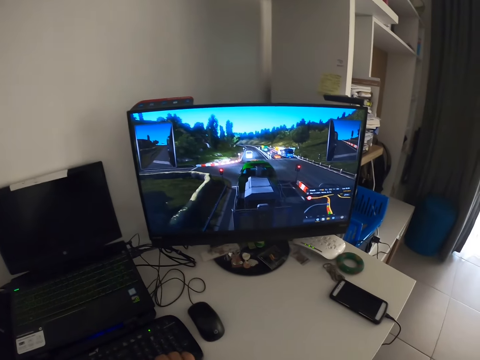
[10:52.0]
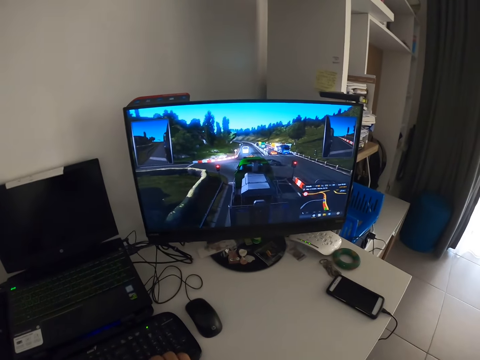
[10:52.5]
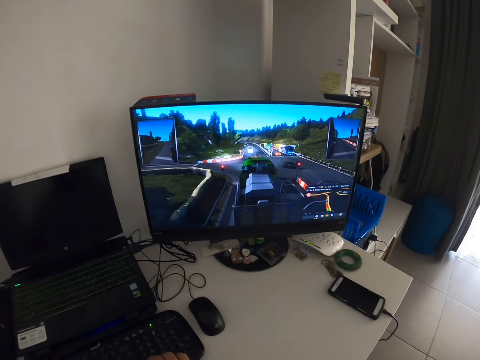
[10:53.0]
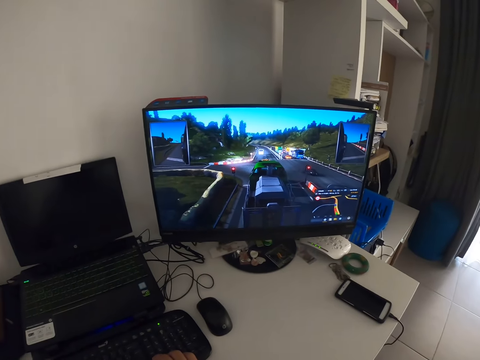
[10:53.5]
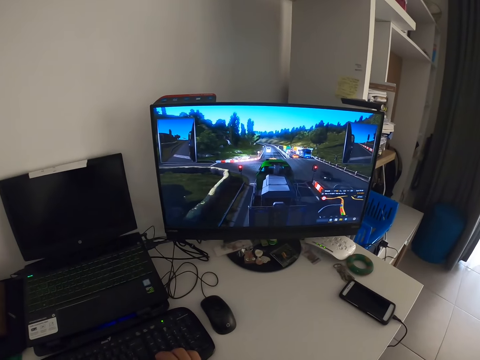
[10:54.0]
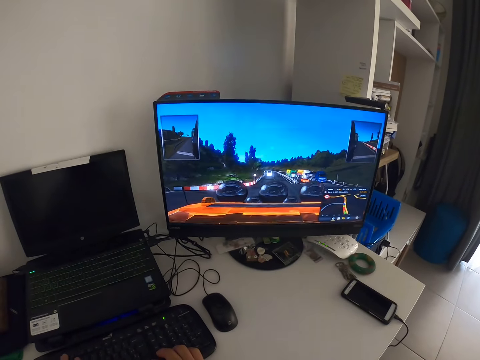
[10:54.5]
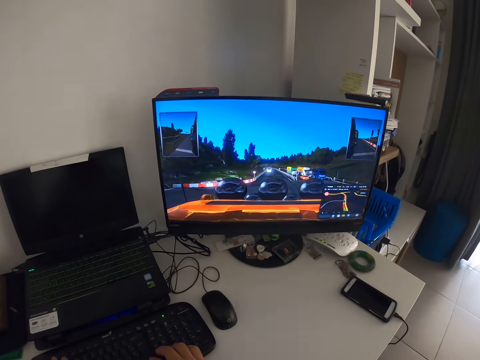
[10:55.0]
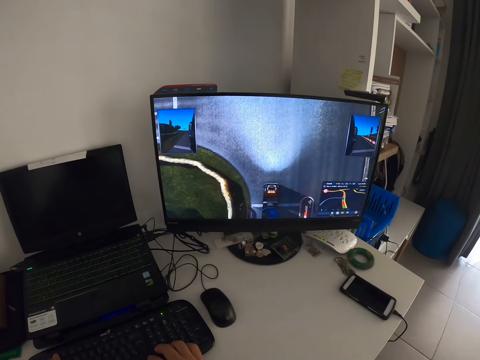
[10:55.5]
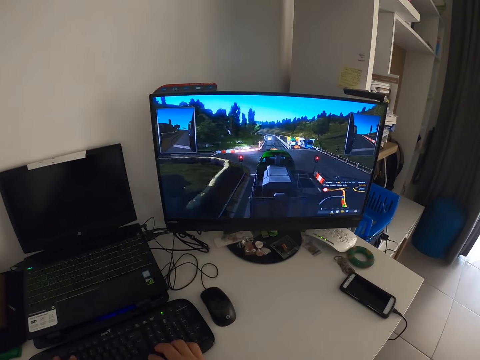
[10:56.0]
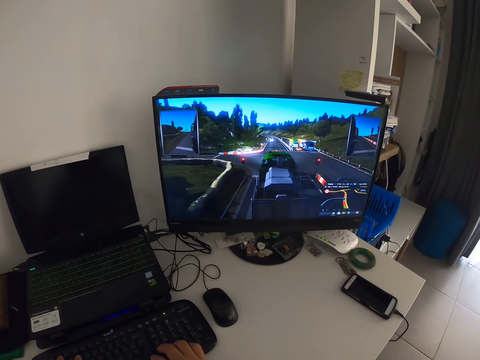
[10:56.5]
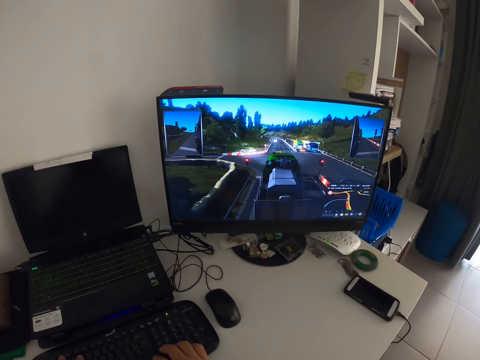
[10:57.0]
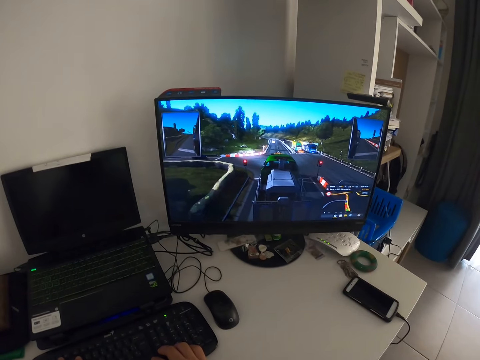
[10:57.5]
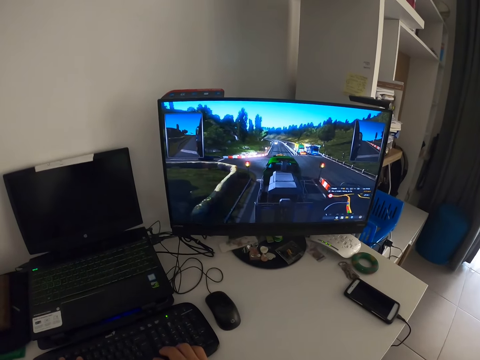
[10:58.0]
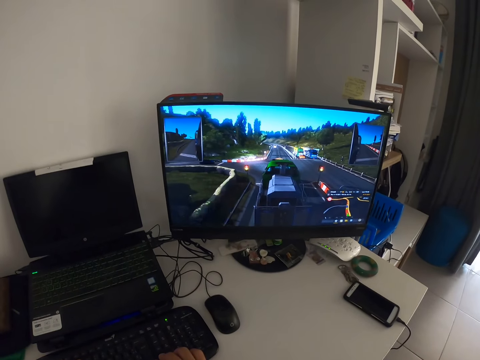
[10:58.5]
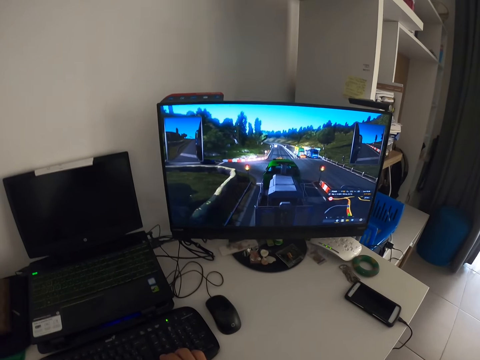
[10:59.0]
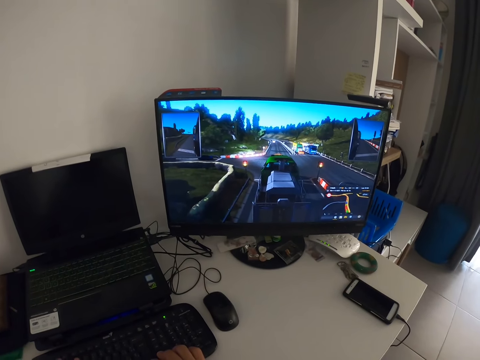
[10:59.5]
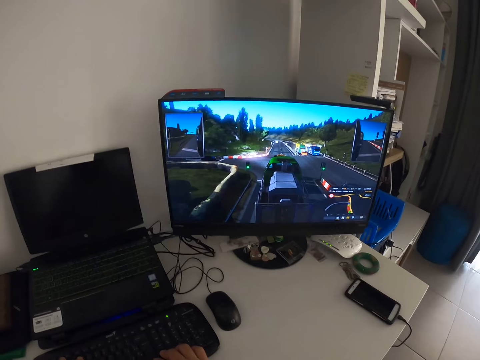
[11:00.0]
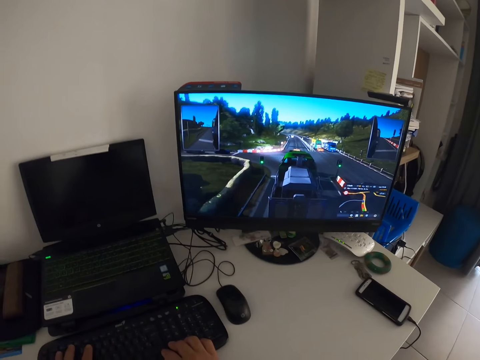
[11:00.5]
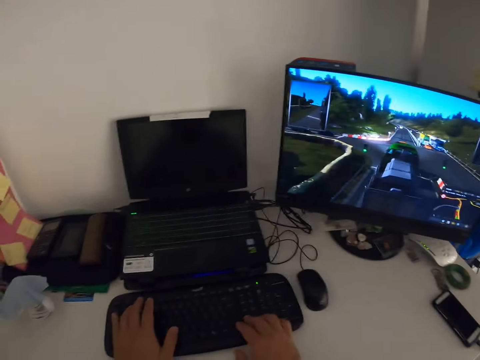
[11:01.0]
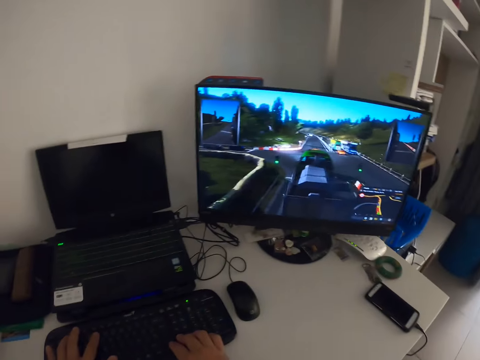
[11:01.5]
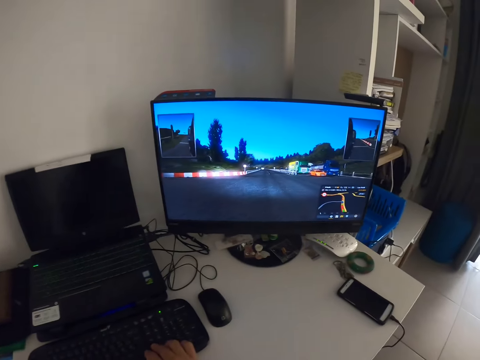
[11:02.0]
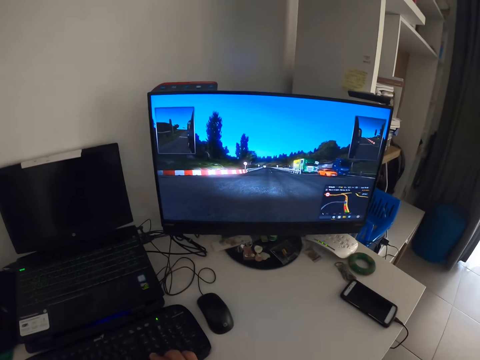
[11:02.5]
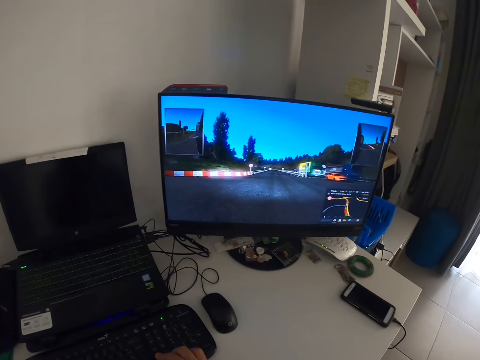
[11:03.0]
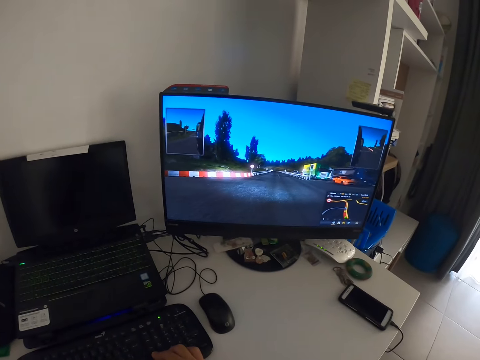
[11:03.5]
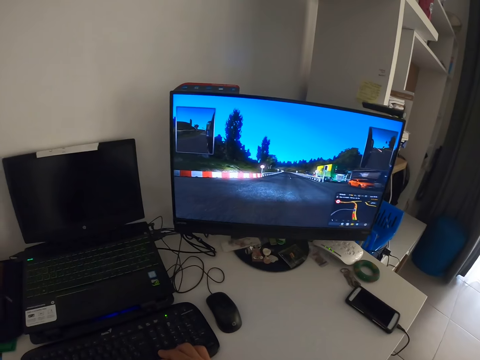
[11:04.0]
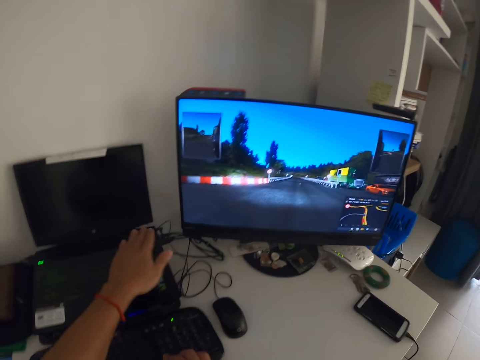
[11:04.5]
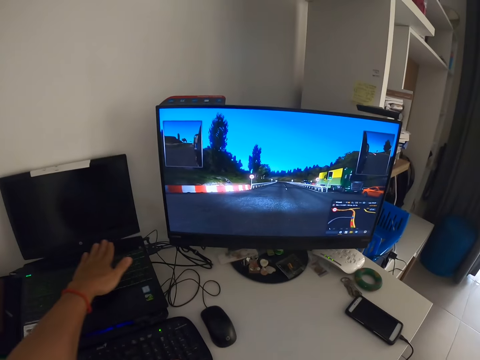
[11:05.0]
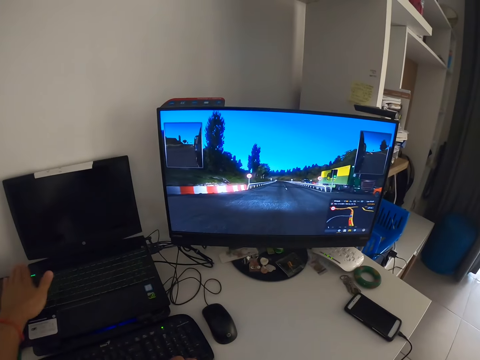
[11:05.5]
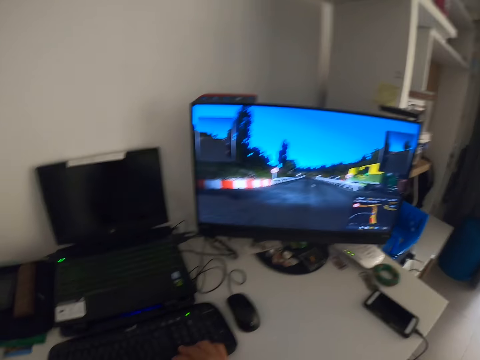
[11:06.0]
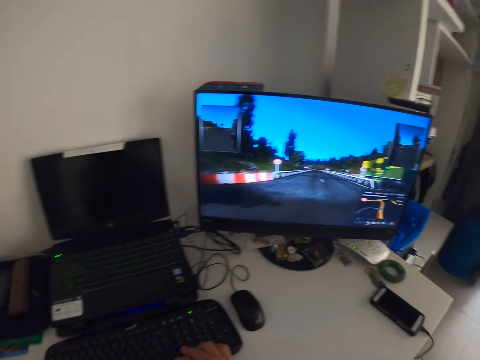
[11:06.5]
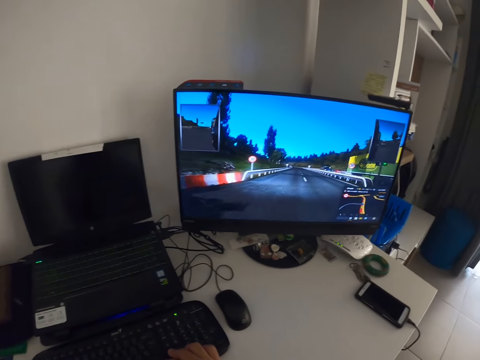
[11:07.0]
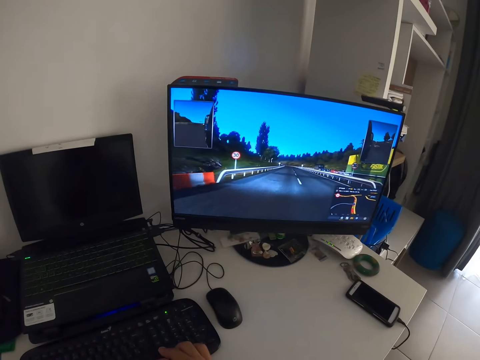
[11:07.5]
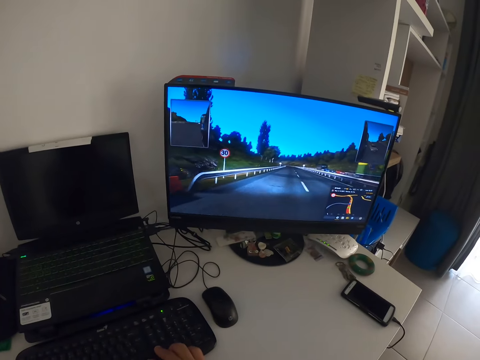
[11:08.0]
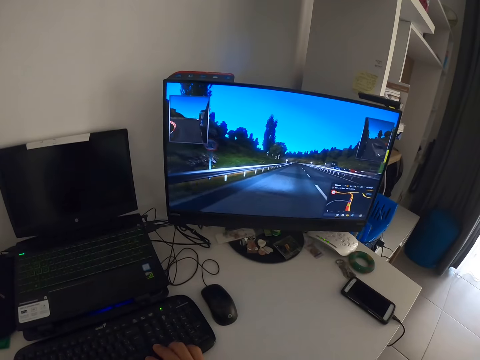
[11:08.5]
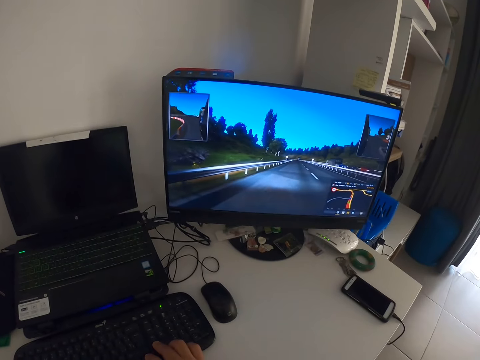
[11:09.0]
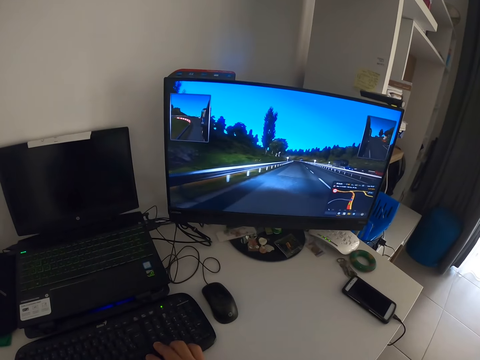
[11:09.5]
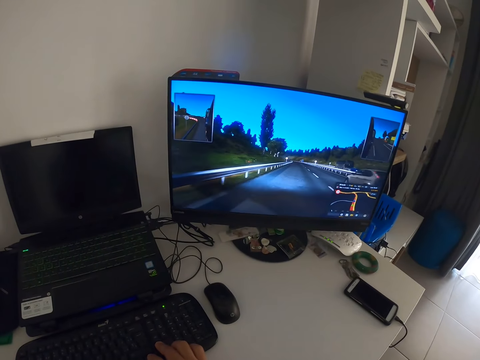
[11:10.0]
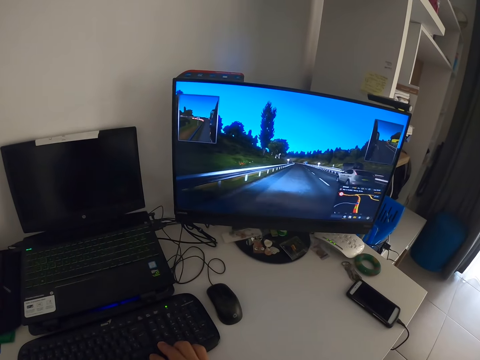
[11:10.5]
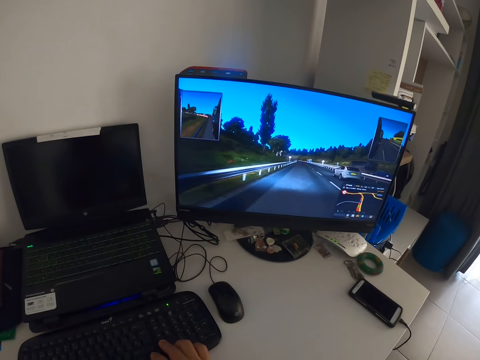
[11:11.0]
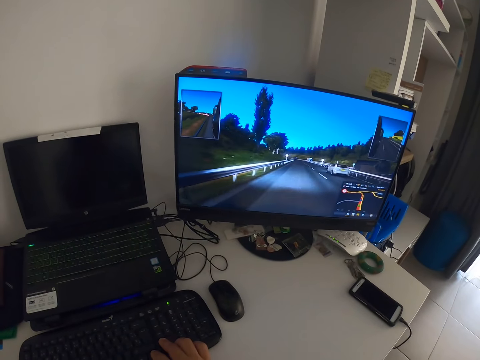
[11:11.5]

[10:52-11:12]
The camera wearer plays the video game. They press the keyboard. They play a racing game. They touch the laptop. They play the video game.

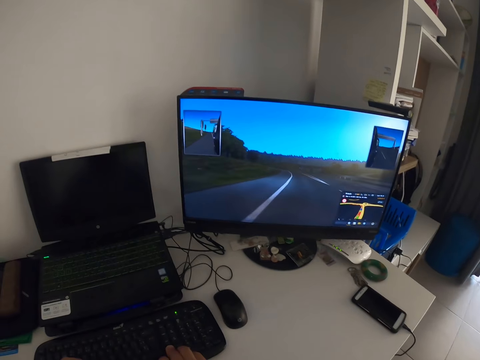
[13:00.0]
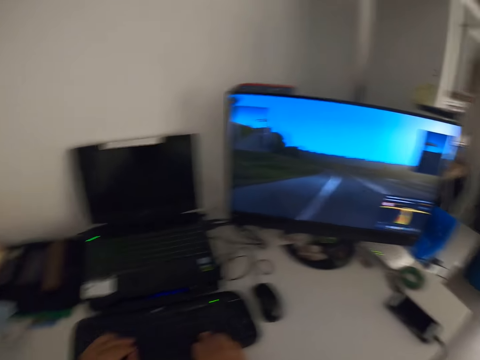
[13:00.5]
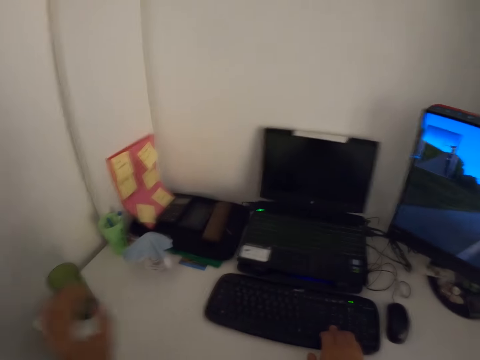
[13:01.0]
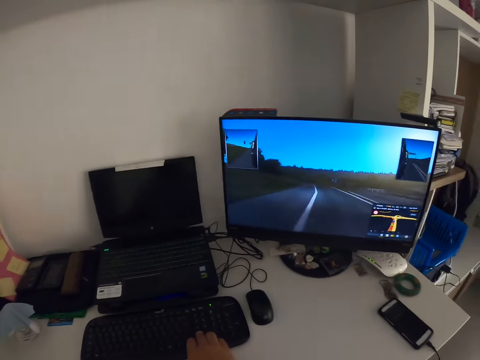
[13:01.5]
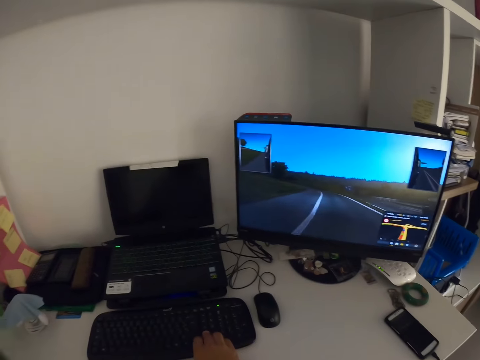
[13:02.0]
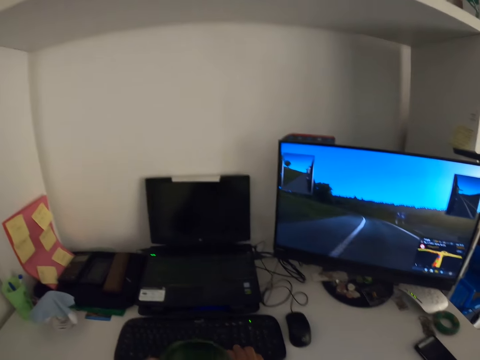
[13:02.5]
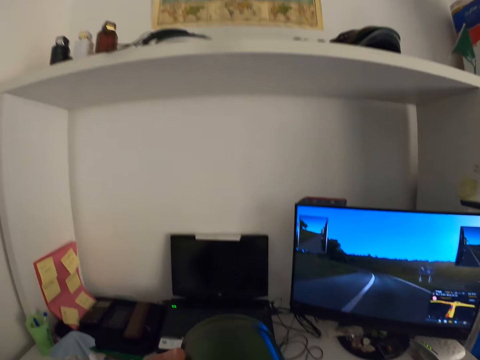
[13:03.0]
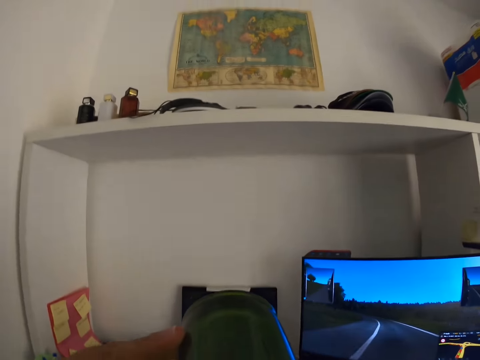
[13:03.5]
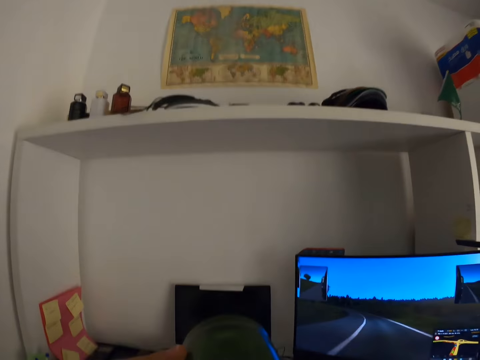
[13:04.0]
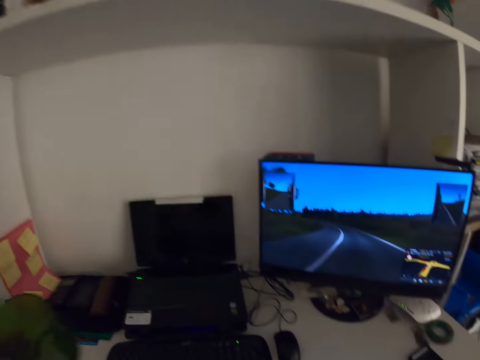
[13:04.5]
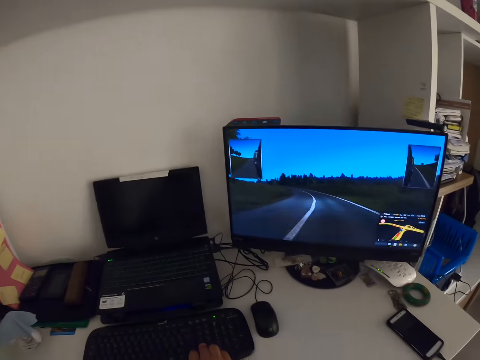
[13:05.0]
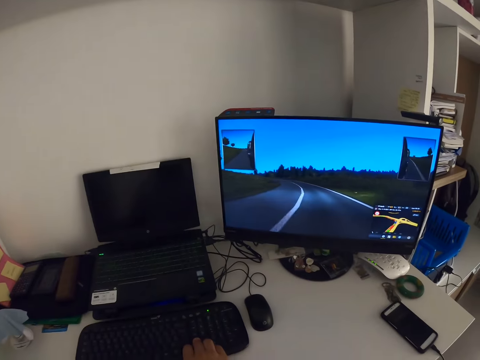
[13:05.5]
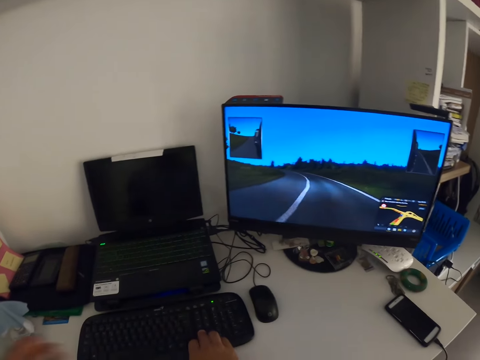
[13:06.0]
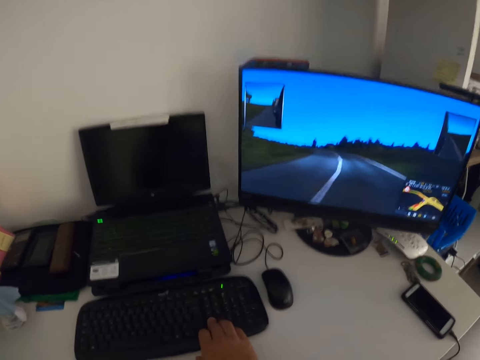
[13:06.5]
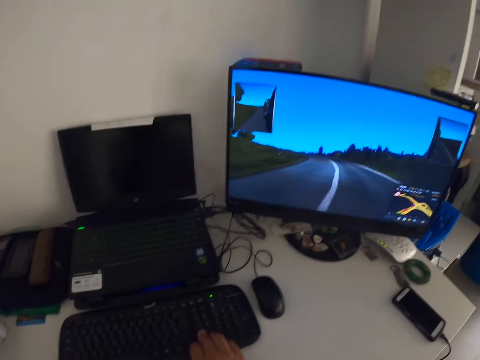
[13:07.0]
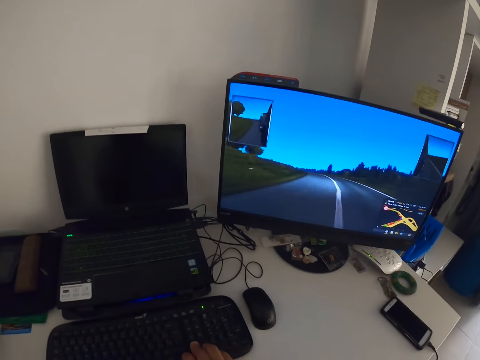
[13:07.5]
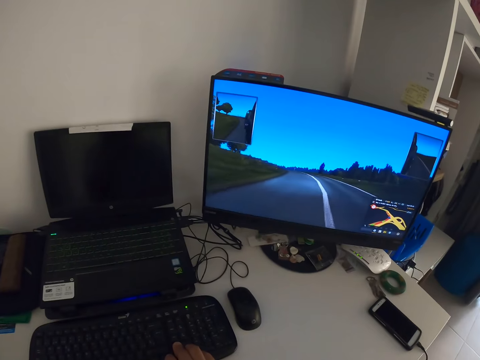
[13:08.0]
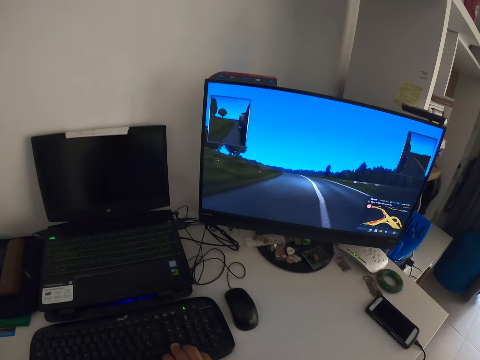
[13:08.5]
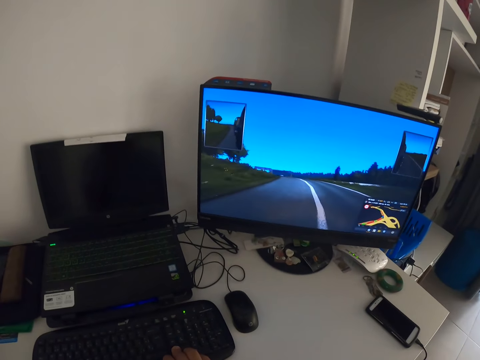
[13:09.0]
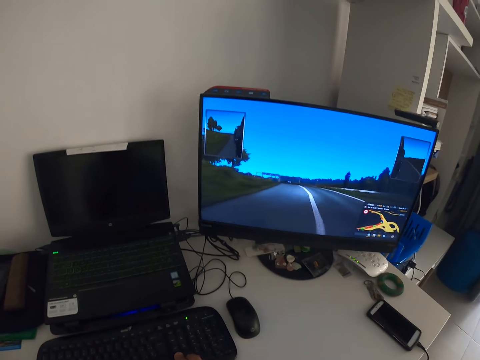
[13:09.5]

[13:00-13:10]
The camera wearer picks up a mug. They sip water. They drop the mug and play a racing game.
